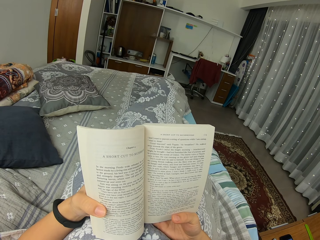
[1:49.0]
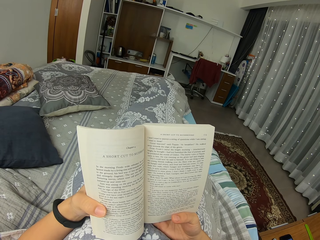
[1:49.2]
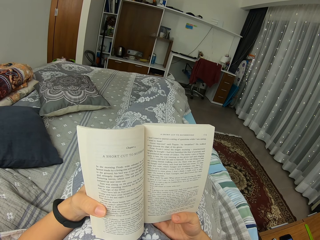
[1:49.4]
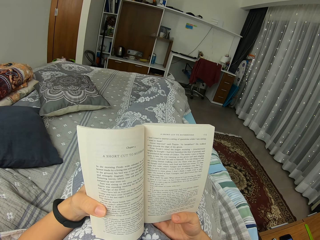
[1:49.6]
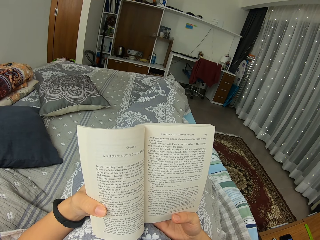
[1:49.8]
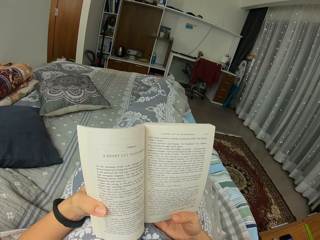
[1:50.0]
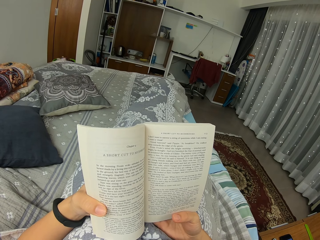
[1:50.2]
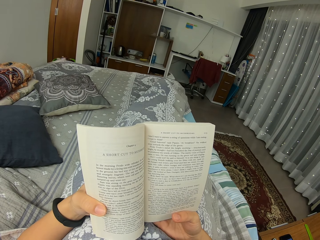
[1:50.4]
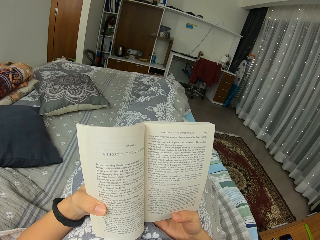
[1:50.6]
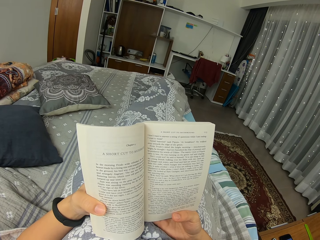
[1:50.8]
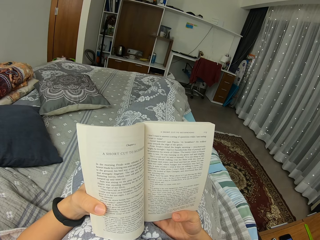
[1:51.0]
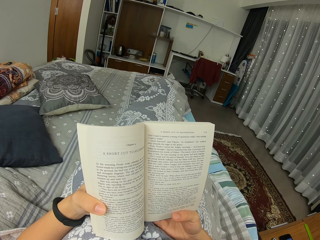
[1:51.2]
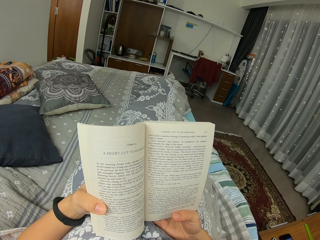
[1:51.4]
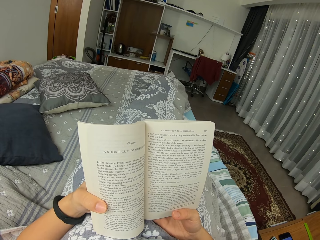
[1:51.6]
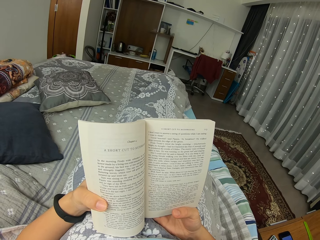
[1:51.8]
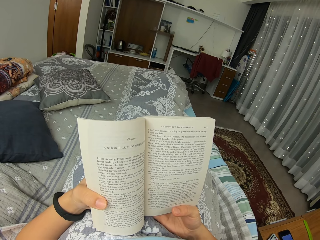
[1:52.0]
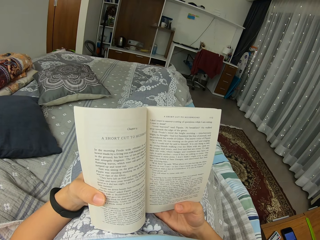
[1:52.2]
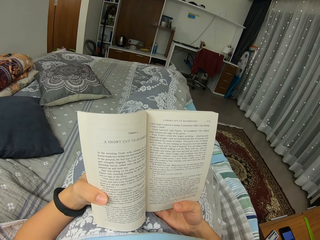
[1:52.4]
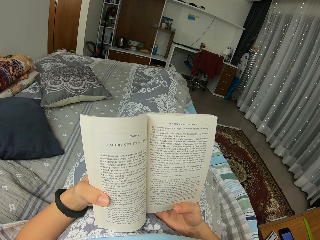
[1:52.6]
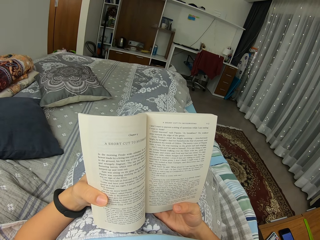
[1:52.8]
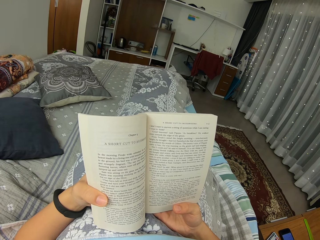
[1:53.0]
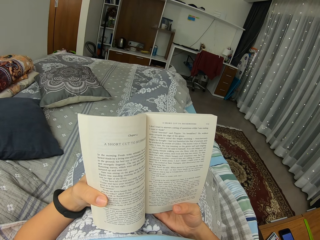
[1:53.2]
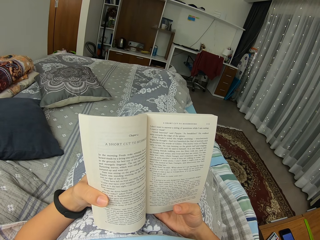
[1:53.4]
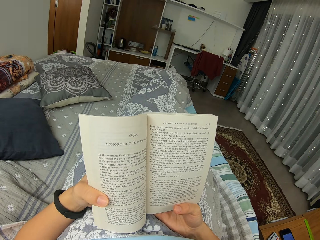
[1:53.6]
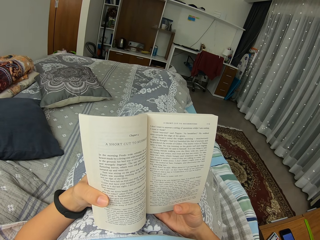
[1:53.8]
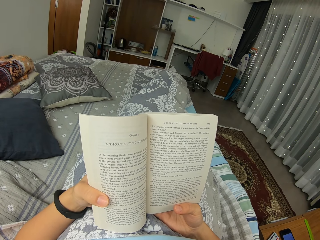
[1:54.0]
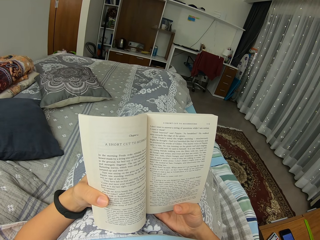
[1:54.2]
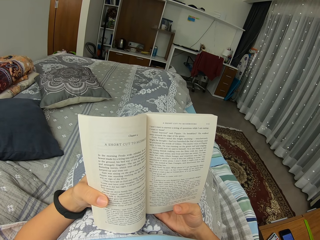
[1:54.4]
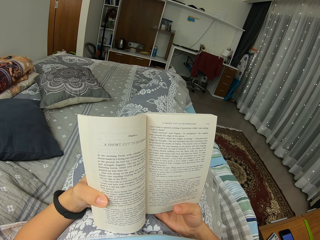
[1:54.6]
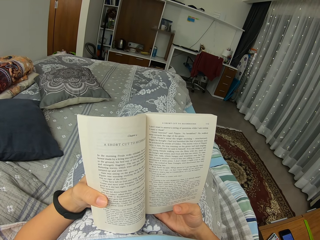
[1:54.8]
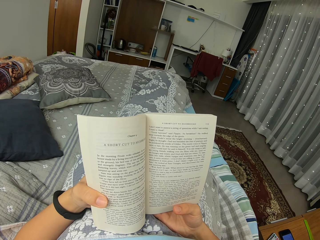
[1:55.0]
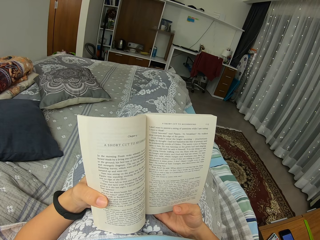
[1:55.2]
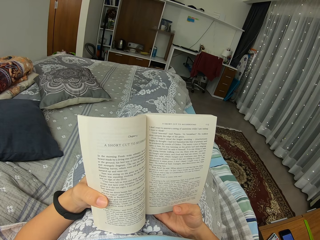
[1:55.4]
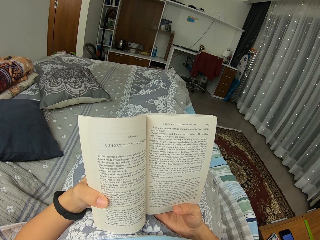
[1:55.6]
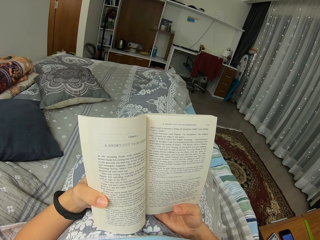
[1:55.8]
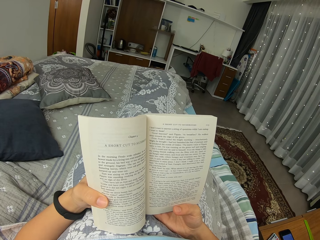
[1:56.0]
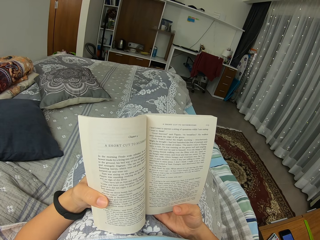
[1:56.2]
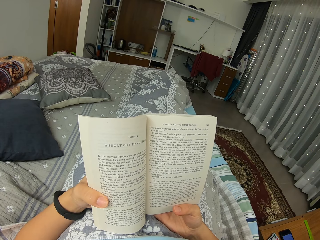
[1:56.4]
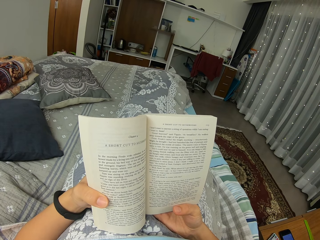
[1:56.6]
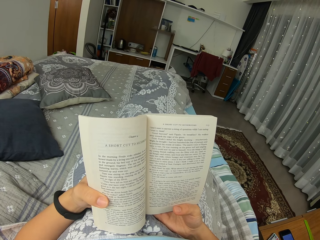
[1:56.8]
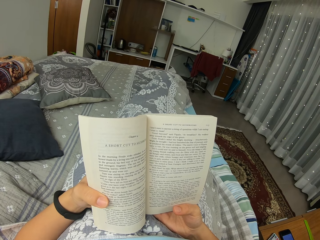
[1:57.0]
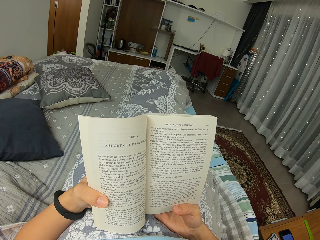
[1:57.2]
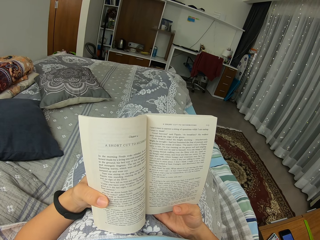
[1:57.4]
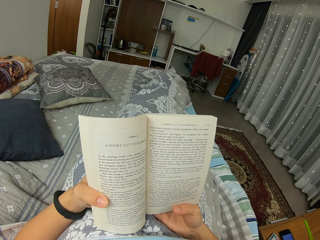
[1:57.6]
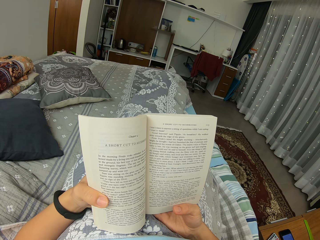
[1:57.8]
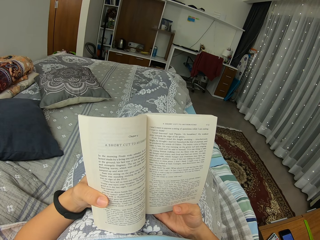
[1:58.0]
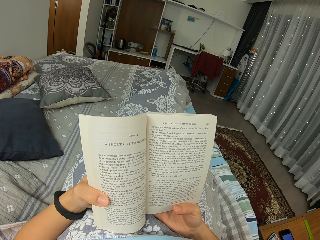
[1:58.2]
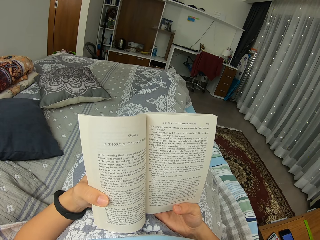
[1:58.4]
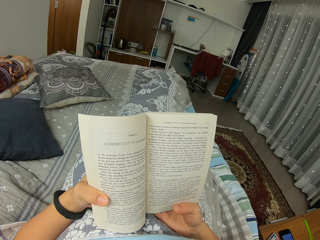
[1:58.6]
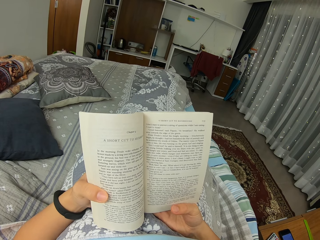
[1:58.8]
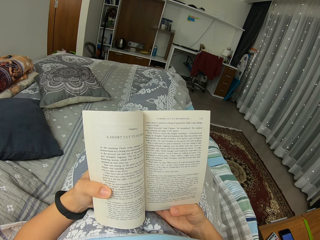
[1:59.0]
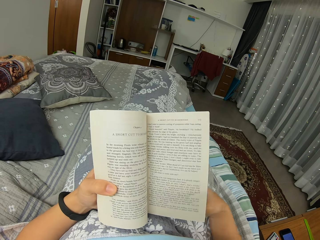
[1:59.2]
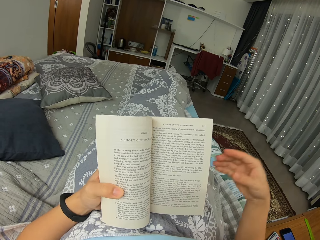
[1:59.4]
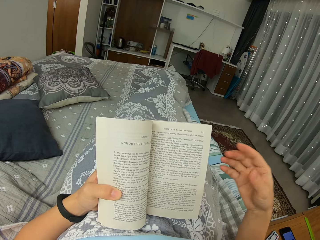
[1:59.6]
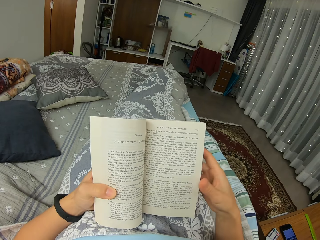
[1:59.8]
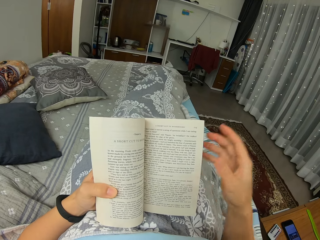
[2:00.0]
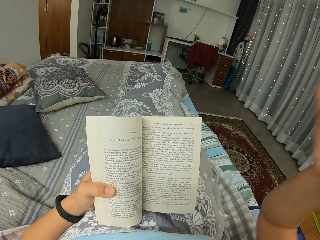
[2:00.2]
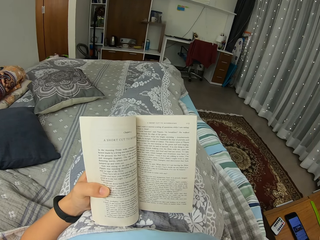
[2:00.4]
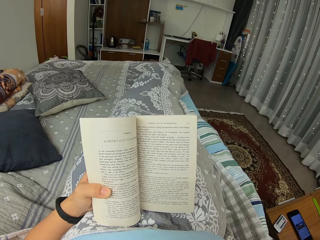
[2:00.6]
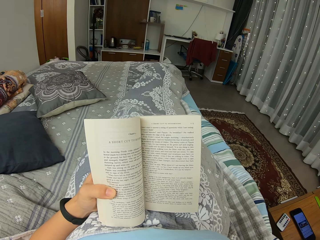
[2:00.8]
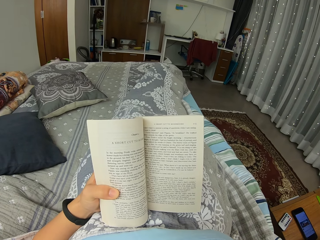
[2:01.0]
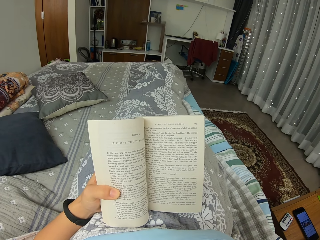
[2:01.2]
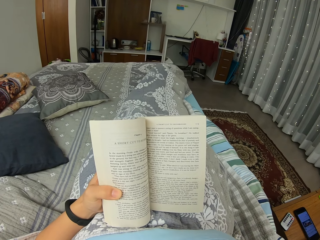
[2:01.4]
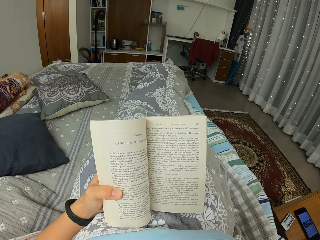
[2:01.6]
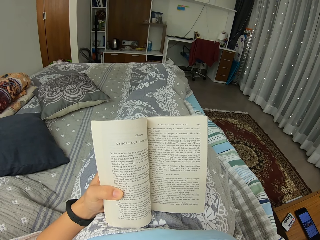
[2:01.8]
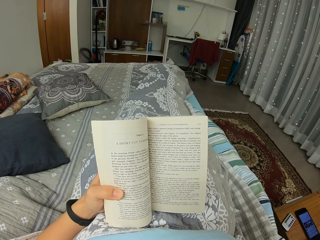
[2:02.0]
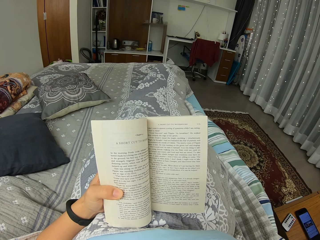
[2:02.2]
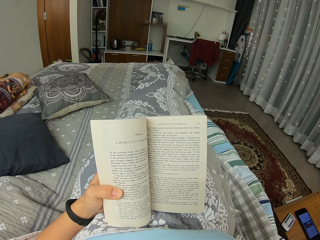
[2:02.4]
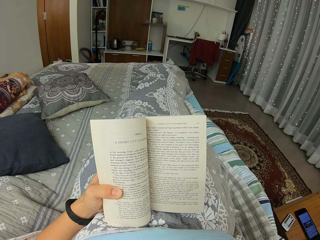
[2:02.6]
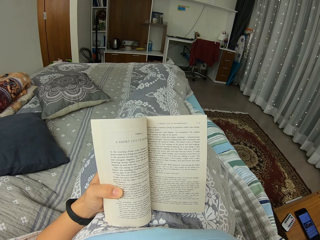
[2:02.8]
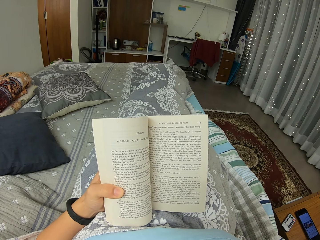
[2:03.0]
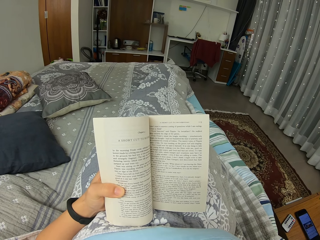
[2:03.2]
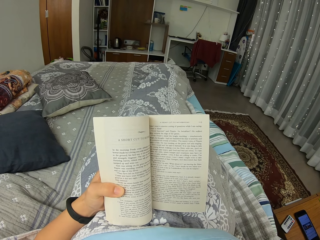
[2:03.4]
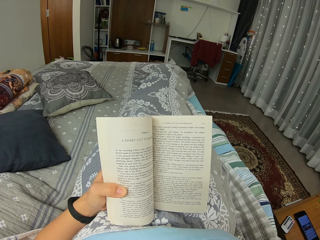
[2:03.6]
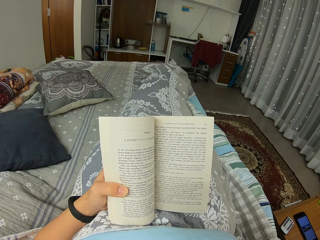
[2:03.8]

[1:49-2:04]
The camera wearer moves an arm. They lift the right hand. They read a book.

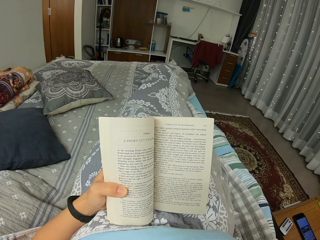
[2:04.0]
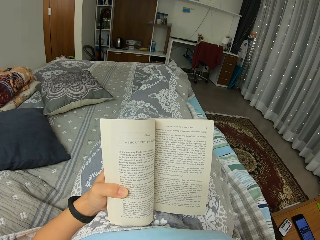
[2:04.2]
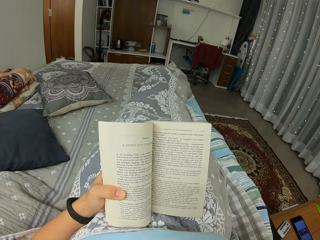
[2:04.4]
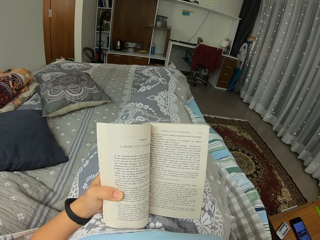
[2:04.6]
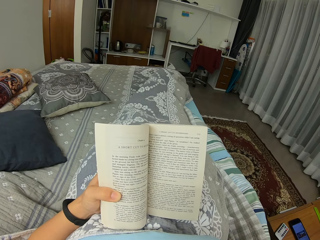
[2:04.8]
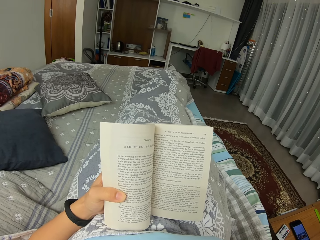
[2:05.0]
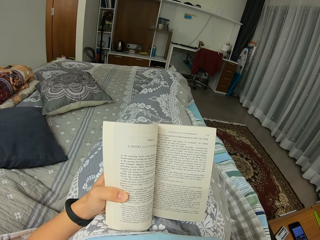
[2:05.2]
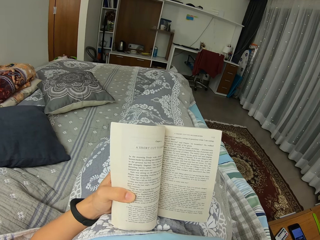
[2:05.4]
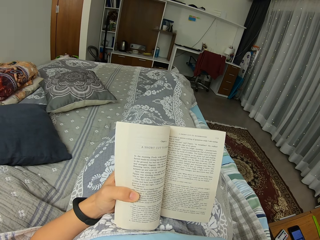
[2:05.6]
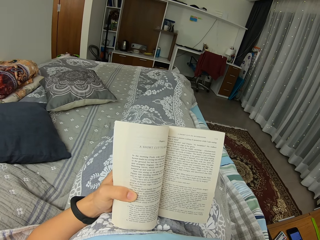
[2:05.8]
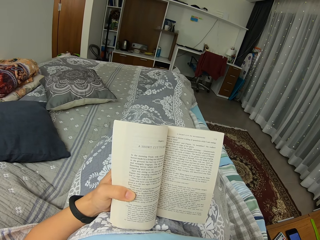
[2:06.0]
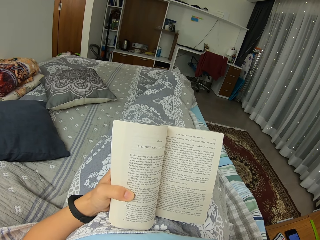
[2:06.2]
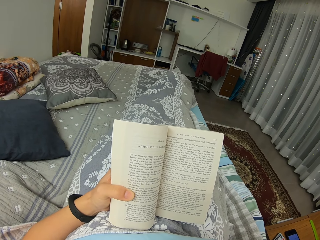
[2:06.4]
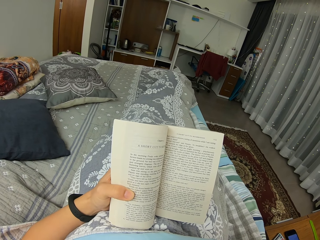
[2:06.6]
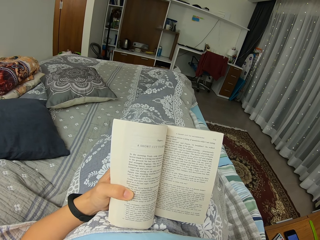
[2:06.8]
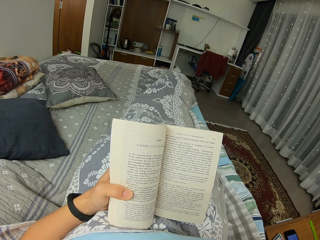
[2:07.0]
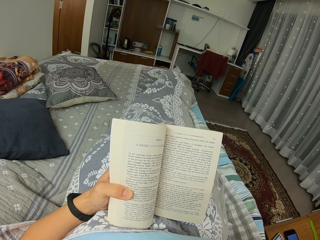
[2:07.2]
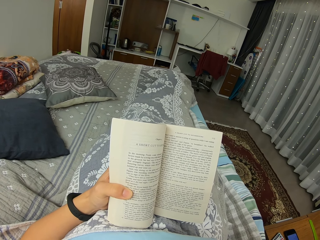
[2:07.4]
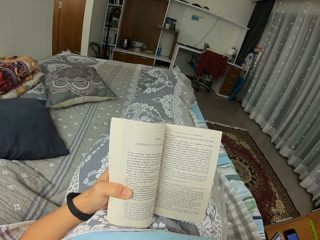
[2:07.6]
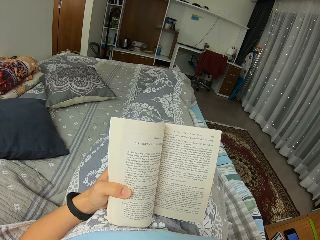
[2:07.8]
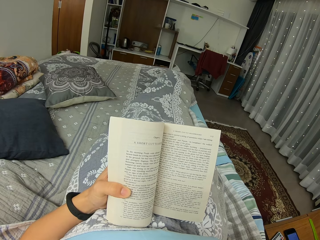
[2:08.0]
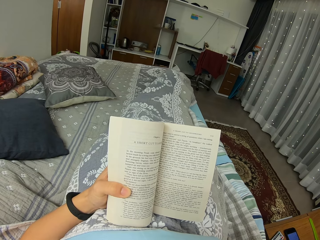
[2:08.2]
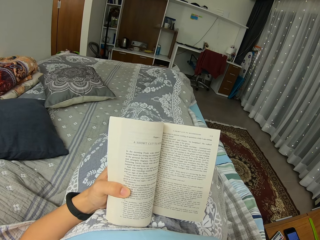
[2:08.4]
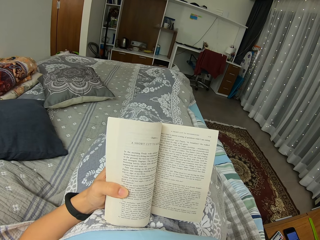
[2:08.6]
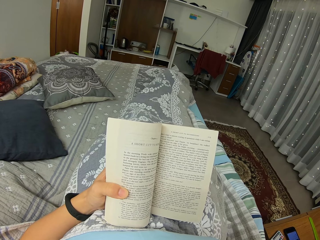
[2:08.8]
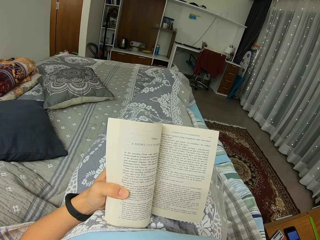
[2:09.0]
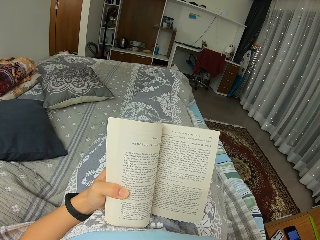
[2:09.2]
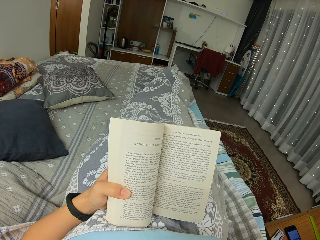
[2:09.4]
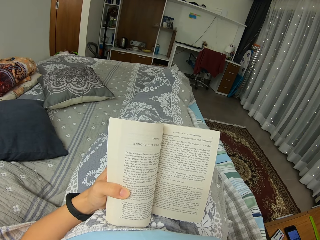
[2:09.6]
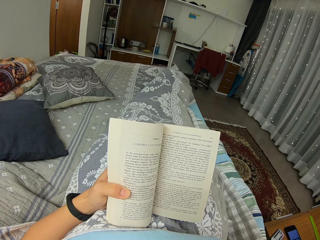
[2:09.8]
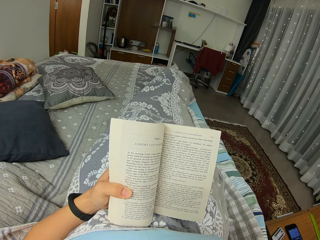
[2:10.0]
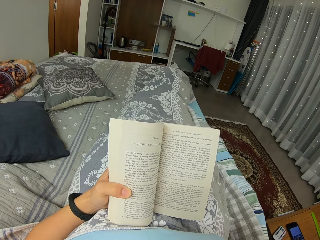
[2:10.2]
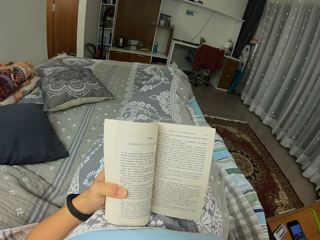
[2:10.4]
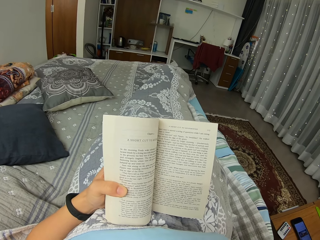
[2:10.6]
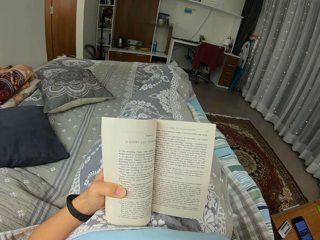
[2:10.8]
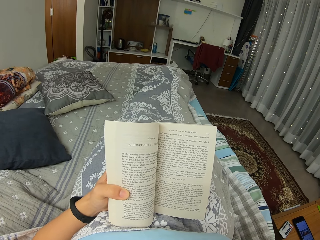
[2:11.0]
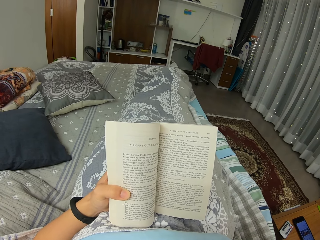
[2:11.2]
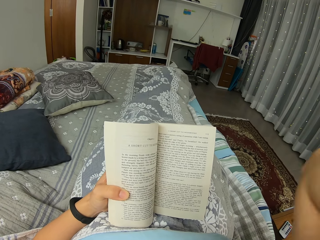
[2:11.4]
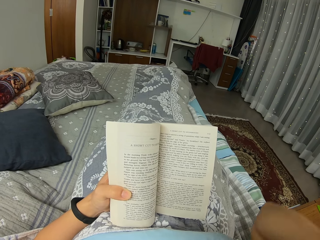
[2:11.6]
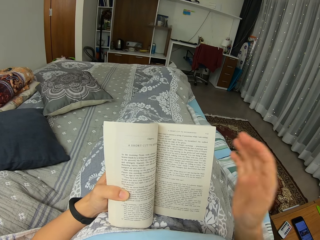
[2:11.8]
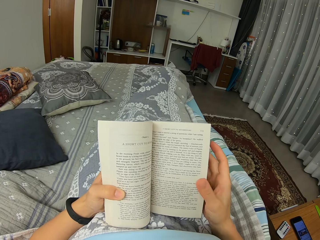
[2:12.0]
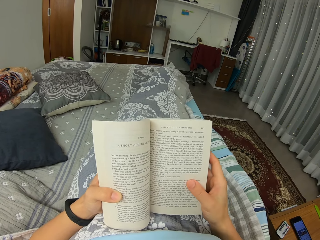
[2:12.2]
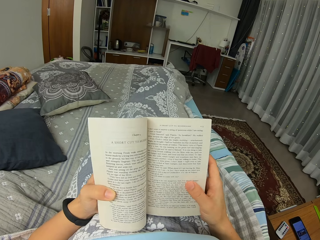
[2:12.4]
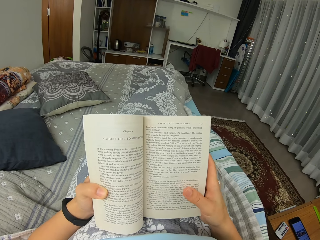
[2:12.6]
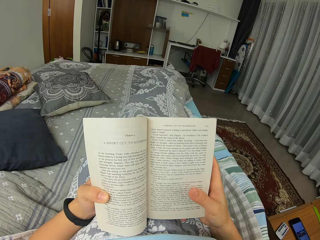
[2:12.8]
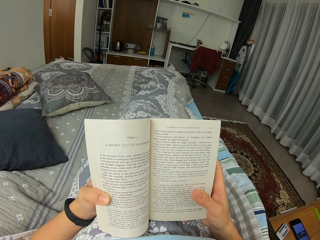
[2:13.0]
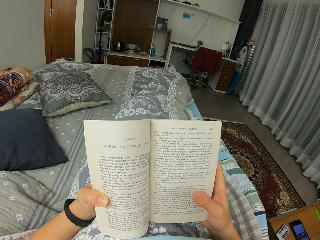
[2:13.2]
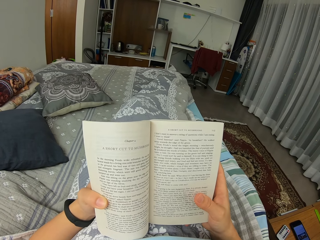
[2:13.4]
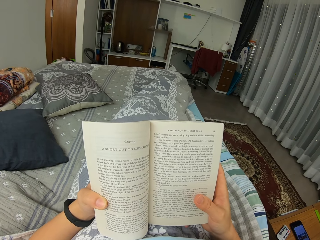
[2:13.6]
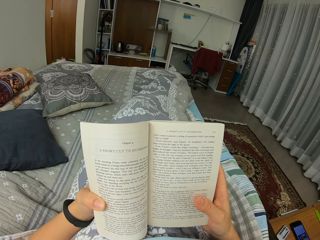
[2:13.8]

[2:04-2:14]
The camera wearer lowers an arm. They read a book and hold the book with both hands.
